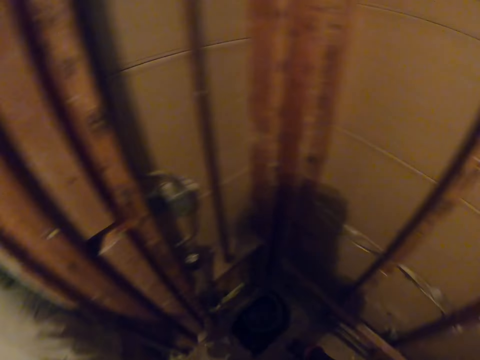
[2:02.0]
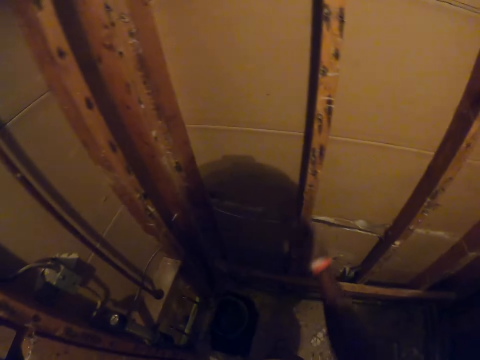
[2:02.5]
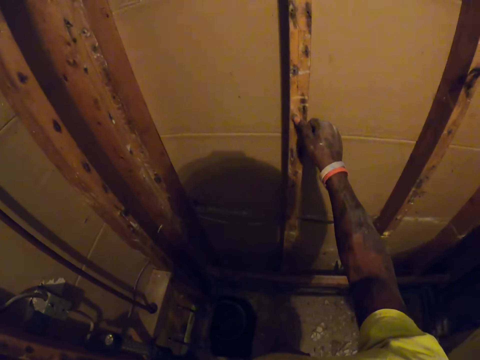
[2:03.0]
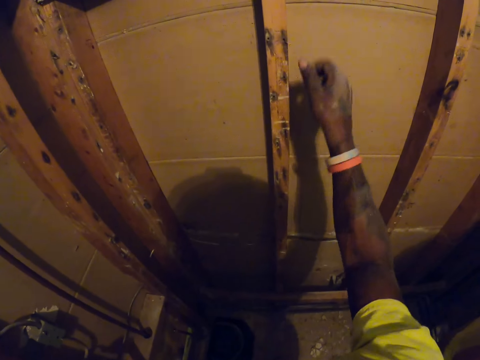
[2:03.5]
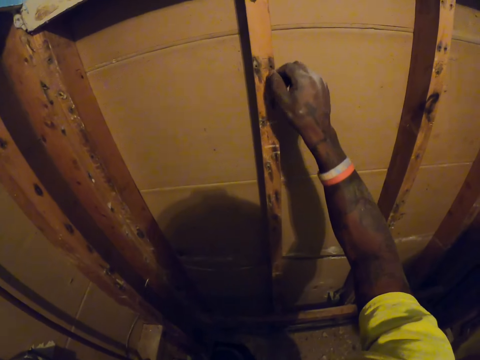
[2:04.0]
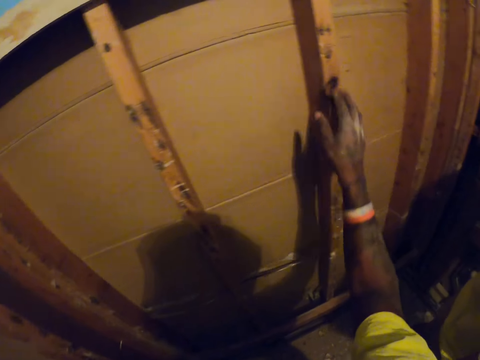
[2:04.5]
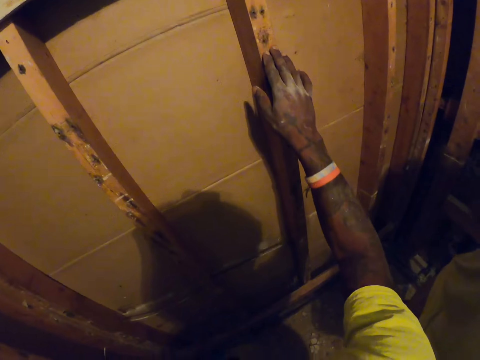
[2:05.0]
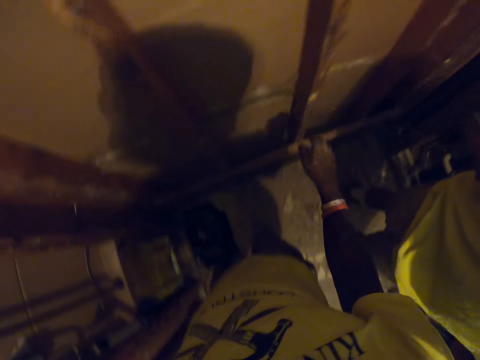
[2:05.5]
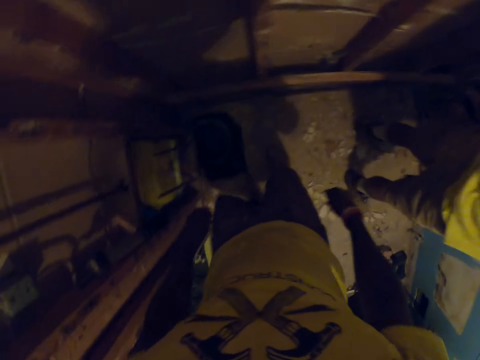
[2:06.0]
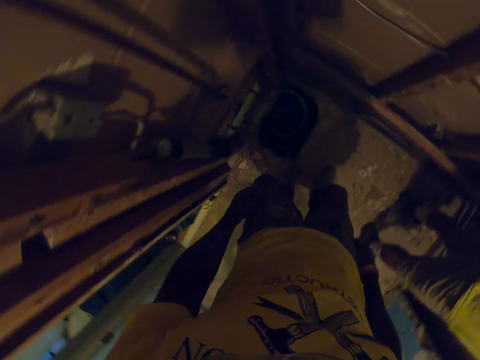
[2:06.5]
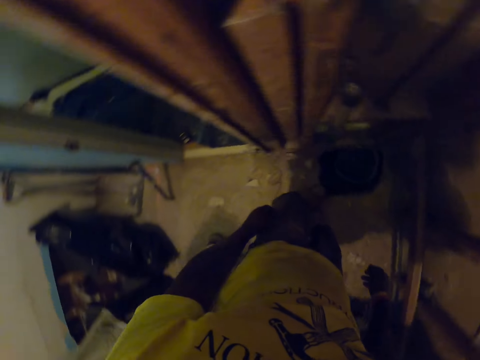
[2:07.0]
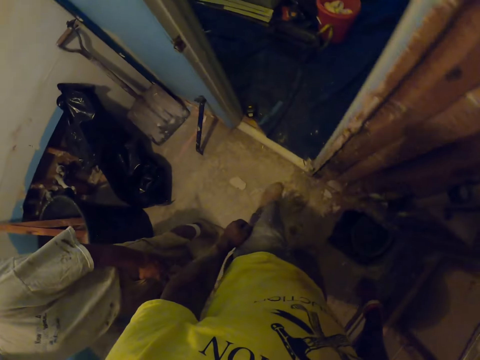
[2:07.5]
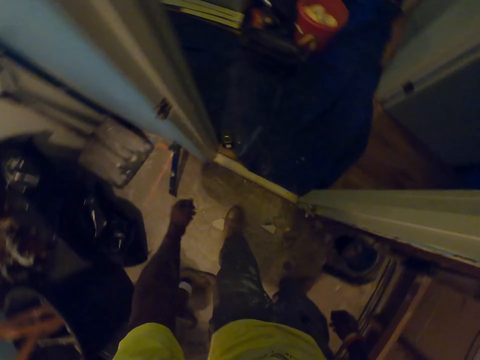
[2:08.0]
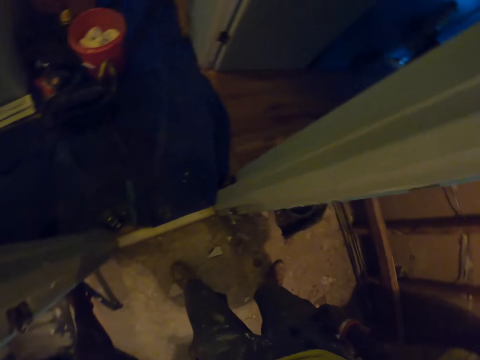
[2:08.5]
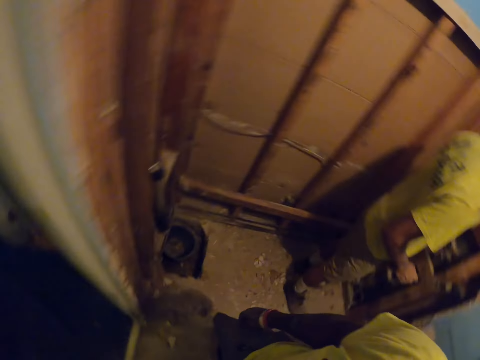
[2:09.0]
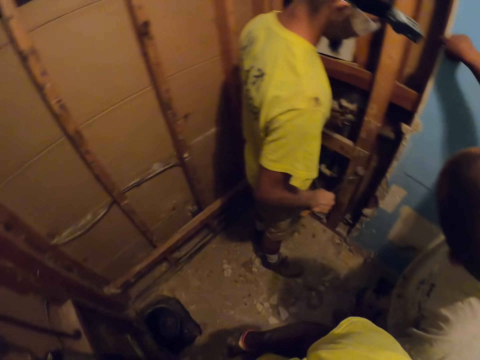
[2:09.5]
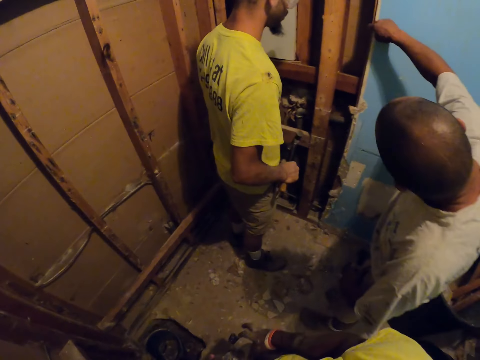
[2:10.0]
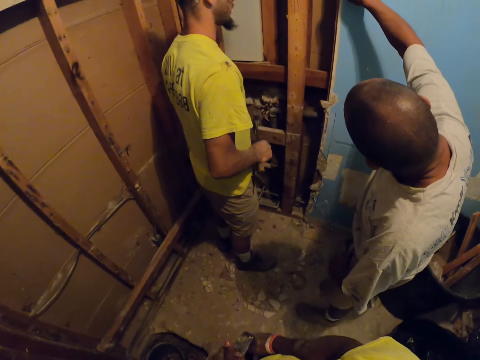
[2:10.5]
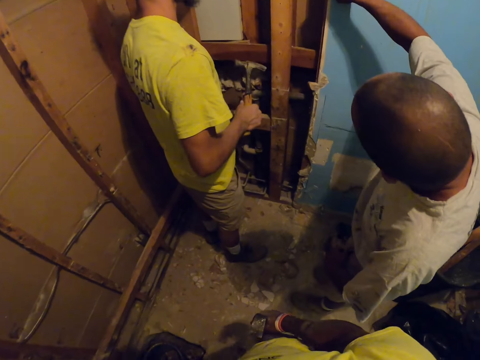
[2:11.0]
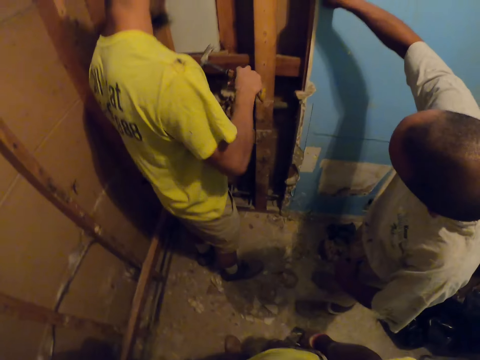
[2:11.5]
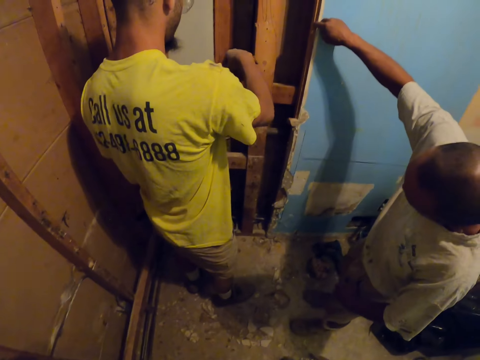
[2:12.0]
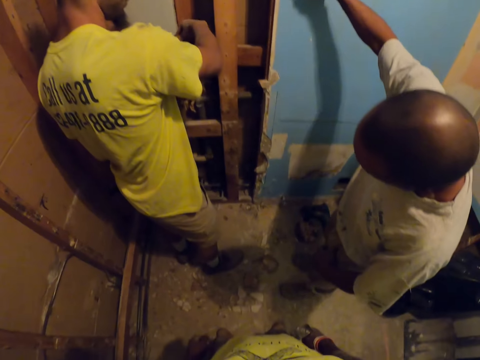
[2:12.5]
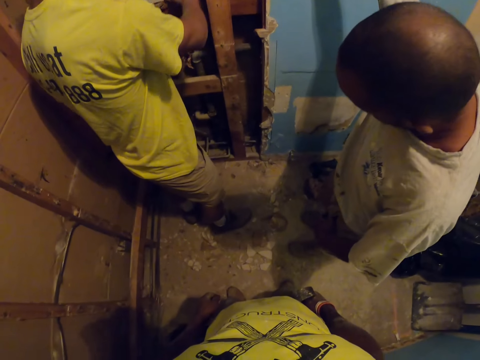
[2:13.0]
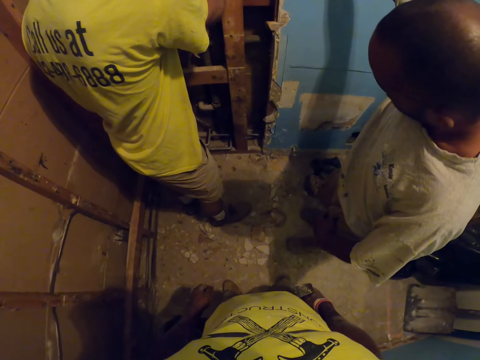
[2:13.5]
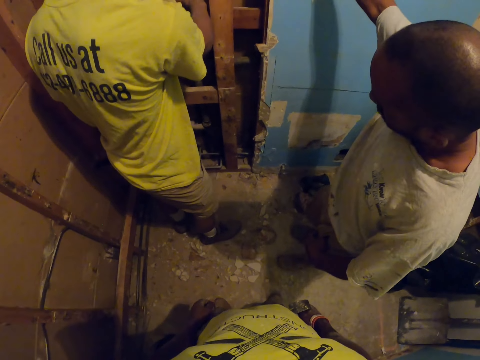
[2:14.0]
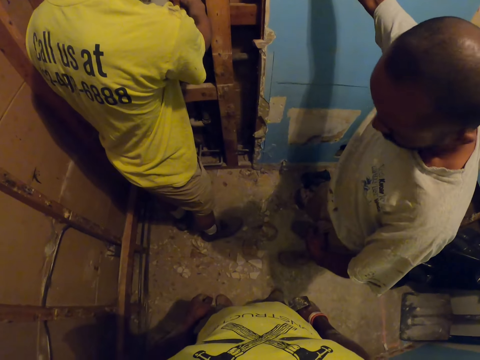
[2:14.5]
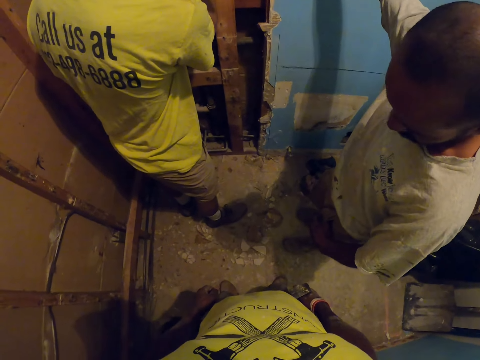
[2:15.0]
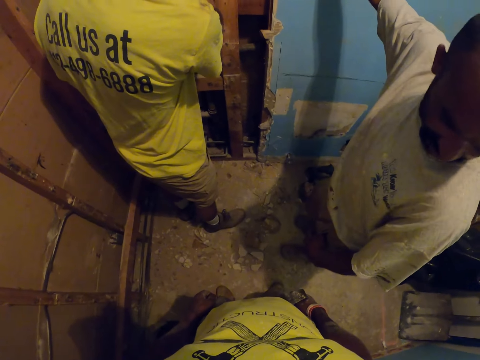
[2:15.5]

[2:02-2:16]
The camera wearer touches parts of the wooden structure with his right hand. He looks around. He picks up the ripping bar with his left hand. A man examines the wooden structure on a carpenter's side. The carpenter drops a hammer on the wooden structure.

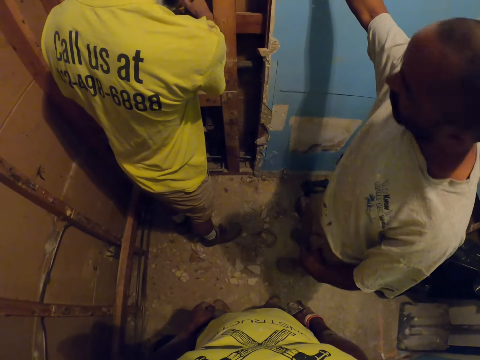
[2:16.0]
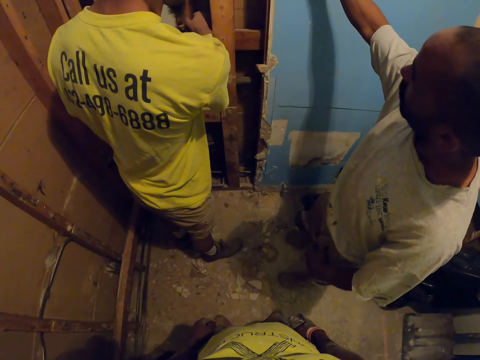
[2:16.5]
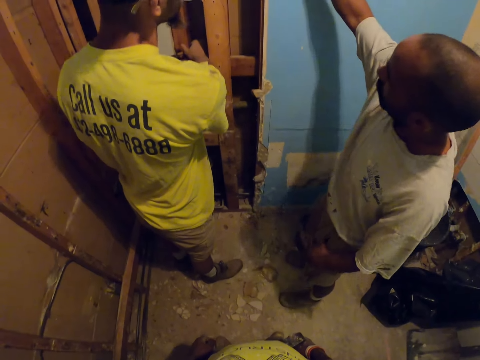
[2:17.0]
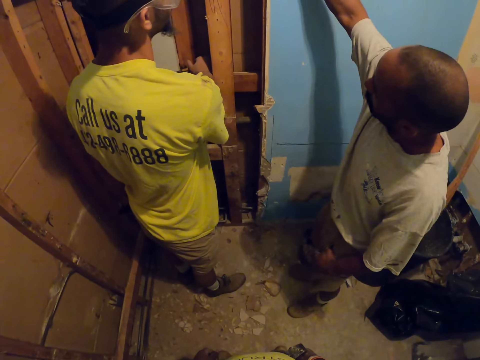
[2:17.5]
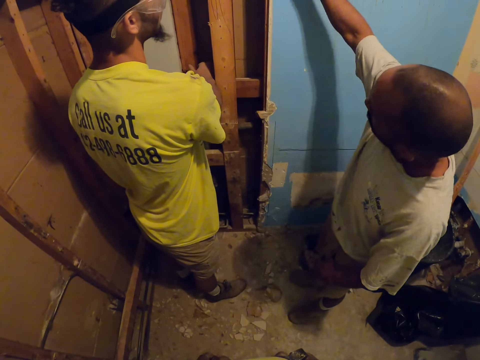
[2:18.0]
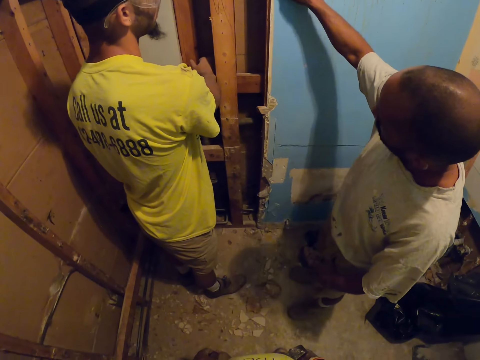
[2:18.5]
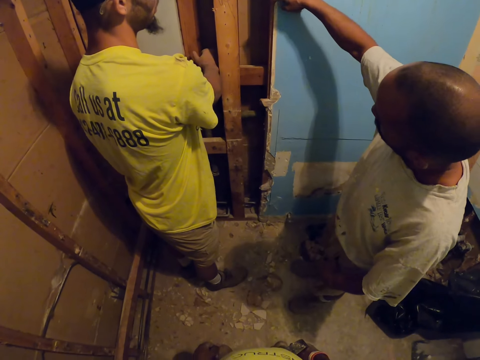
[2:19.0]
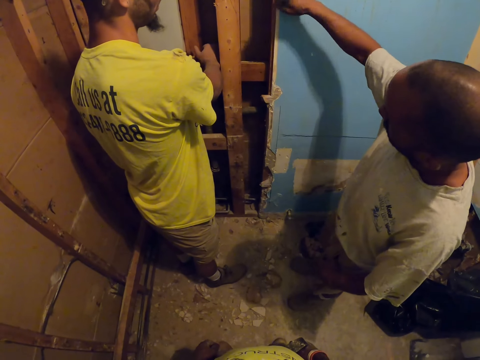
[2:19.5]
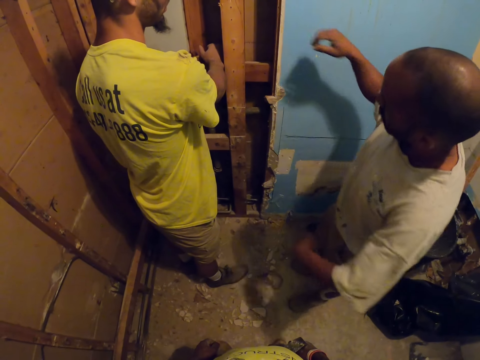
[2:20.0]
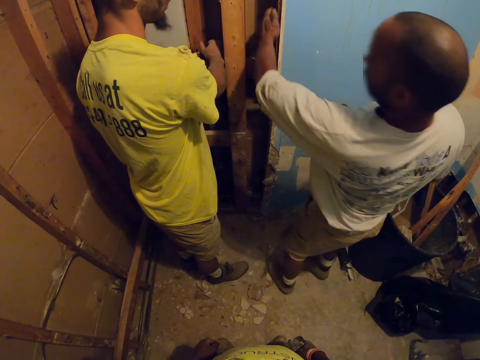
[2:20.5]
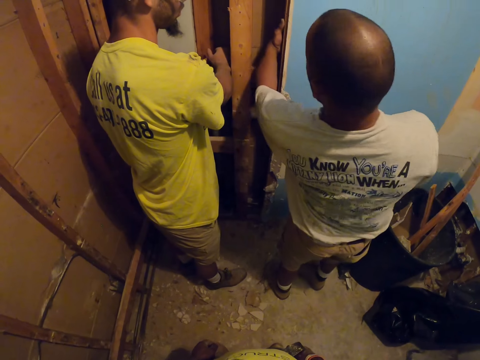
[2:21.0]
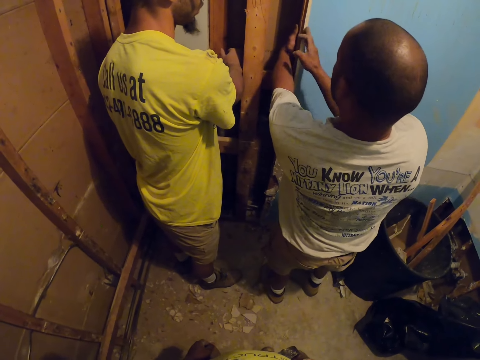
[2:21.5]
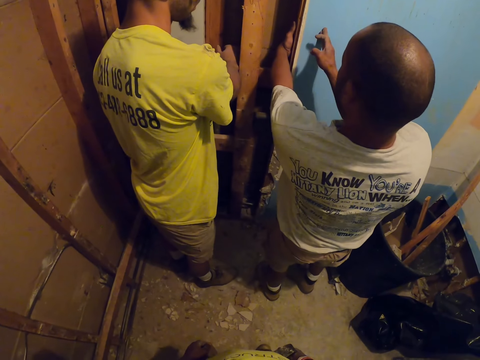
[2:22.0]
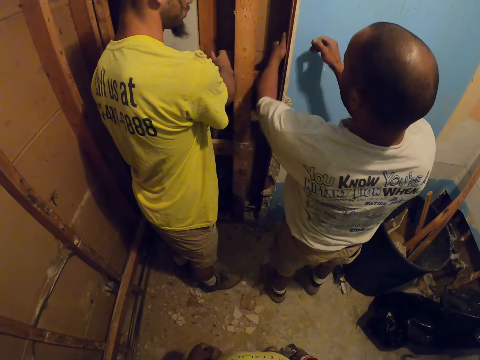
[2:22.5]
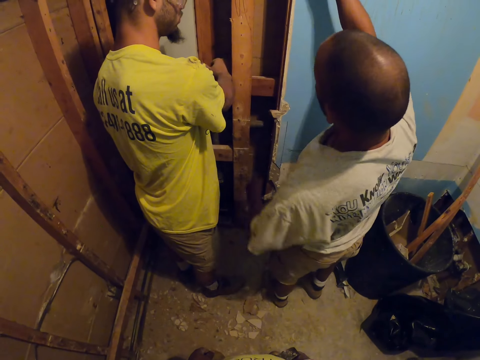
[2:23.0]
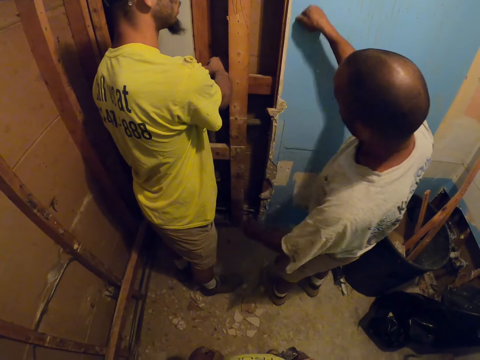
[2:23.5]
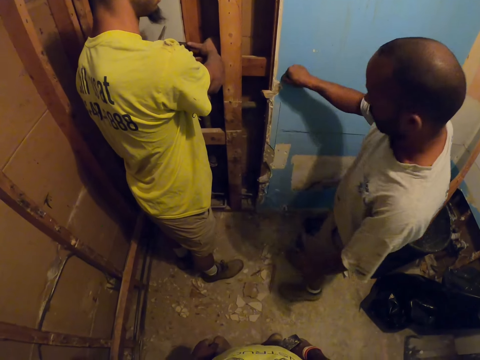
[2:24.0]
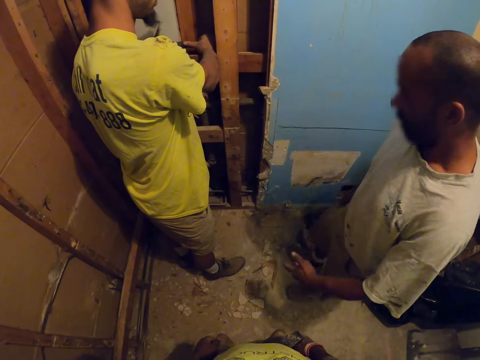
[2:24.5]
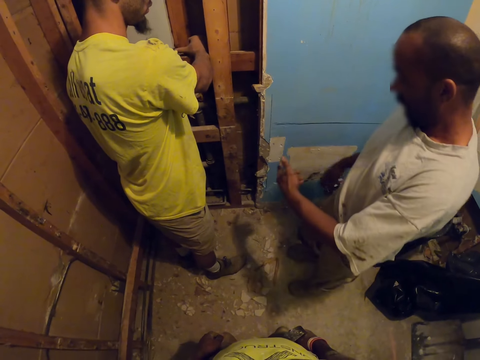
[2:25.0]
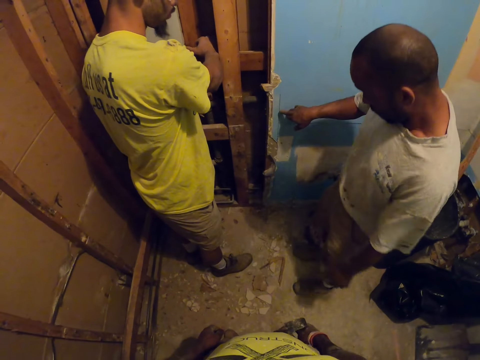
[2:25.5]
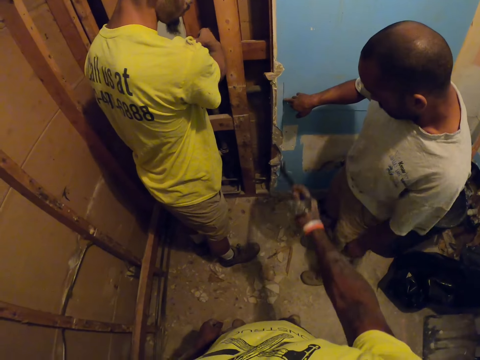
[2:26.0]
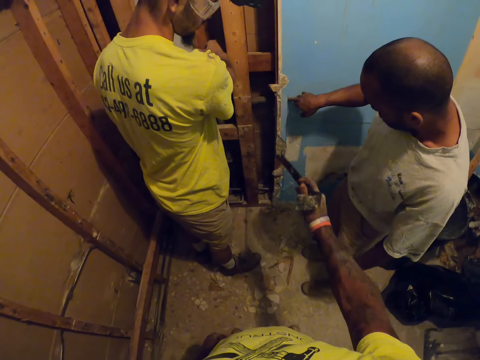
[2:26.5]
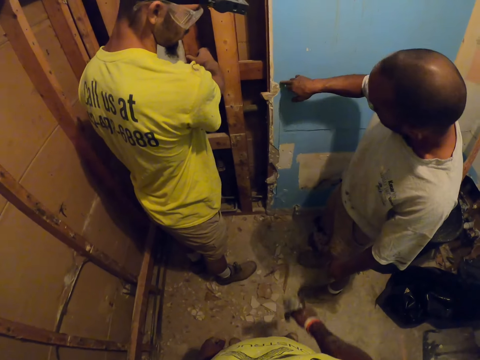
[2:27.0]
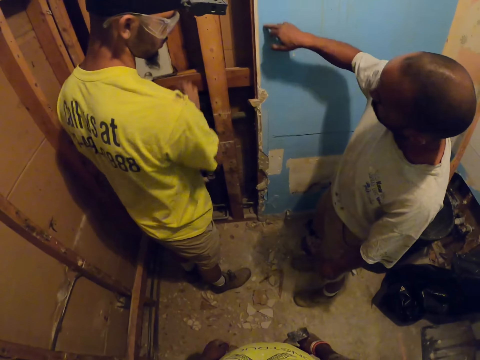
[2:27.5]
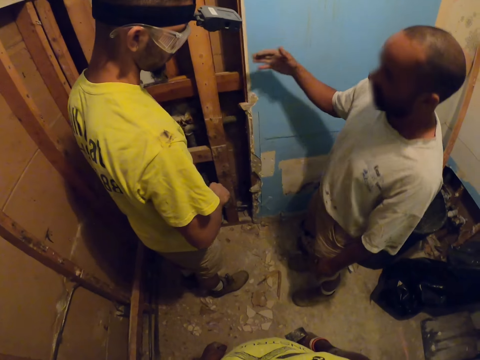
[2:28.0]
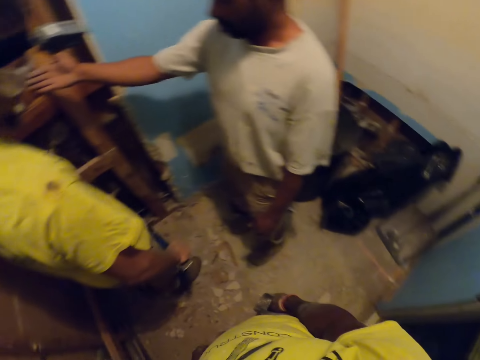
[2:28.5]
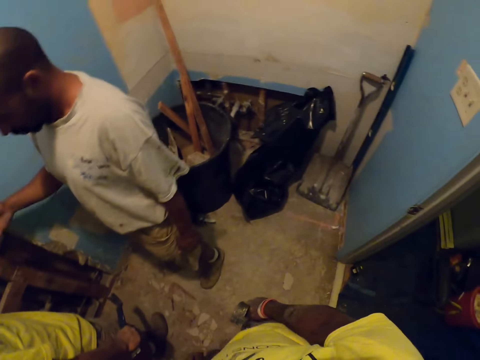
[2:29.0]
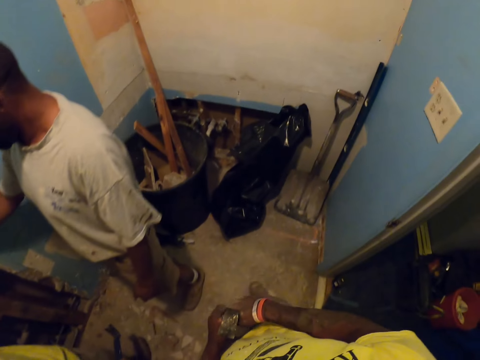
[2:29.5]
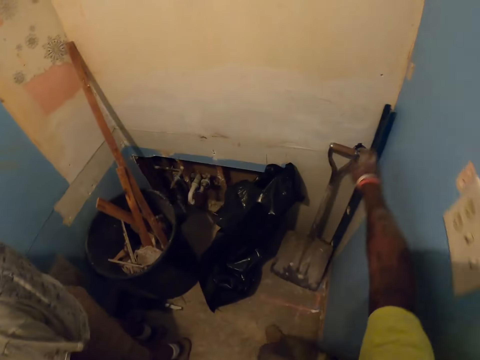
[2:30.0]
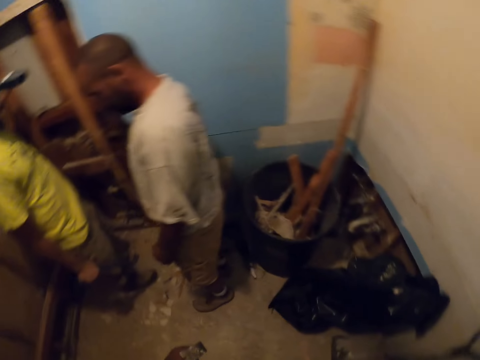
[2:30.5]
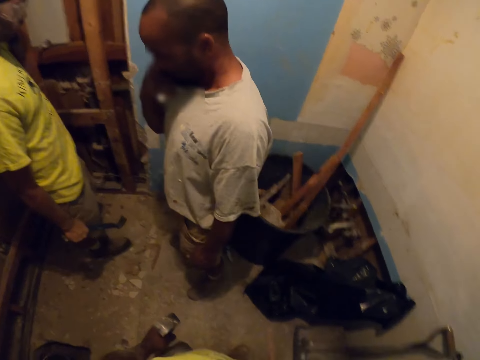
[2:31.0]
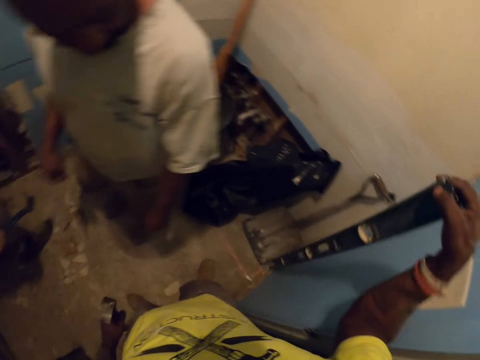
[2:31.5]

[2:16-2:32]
The camera wearer looks at a carpenter and a man. The man checks the wall. The man feels the wooden structure with his hands. The man demonstrates with his hands to the carpenter. The camera wearer points at the wall. They take a level on the wall.
